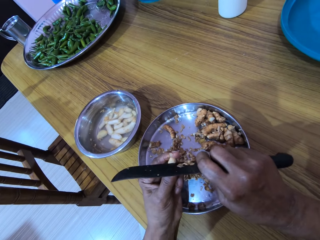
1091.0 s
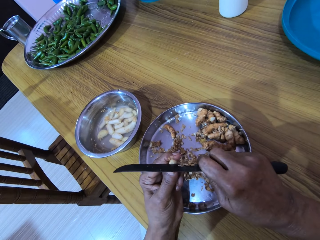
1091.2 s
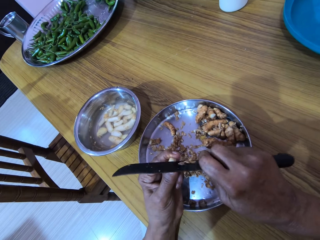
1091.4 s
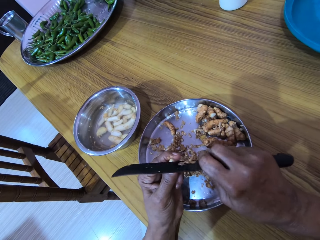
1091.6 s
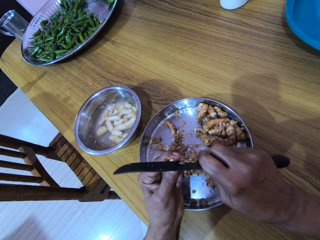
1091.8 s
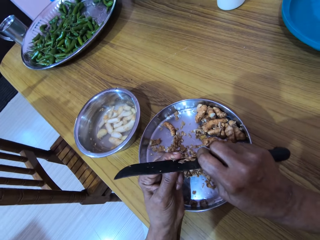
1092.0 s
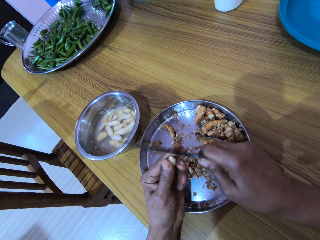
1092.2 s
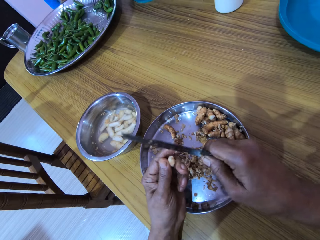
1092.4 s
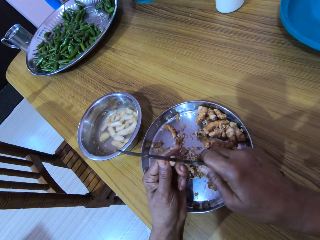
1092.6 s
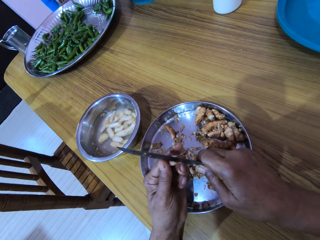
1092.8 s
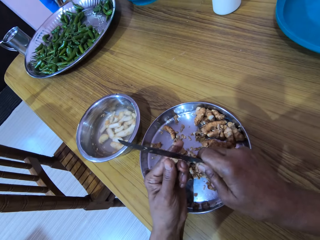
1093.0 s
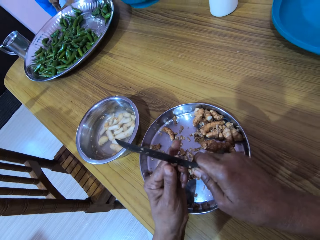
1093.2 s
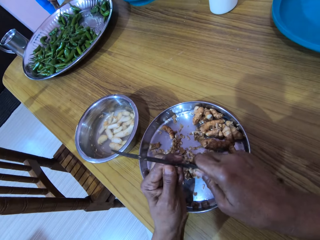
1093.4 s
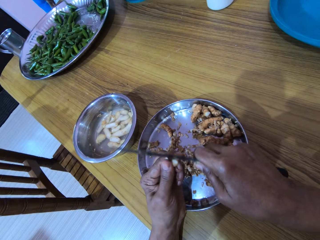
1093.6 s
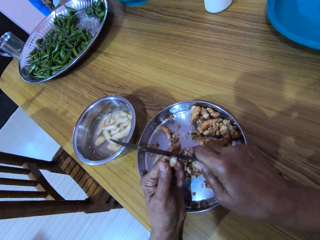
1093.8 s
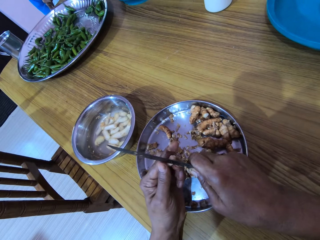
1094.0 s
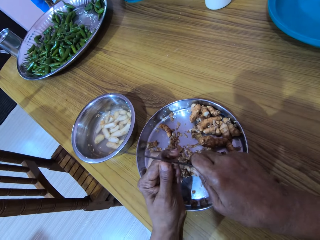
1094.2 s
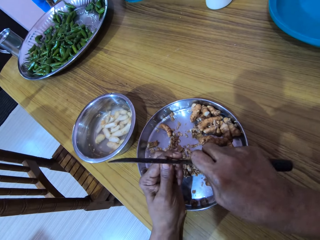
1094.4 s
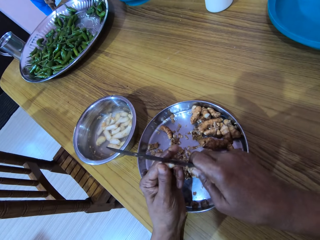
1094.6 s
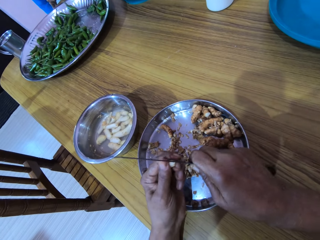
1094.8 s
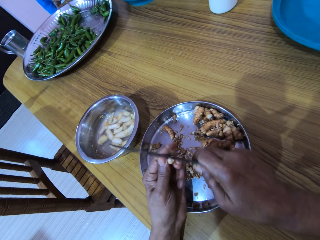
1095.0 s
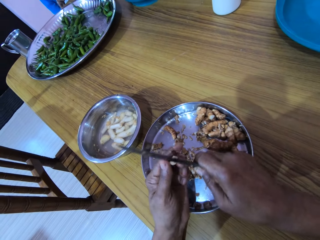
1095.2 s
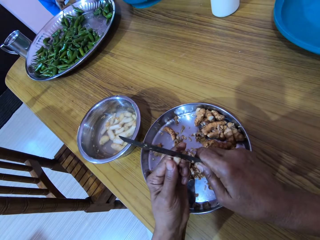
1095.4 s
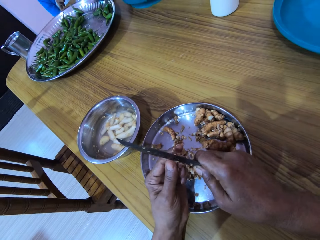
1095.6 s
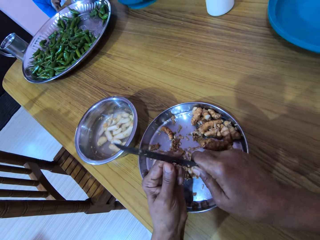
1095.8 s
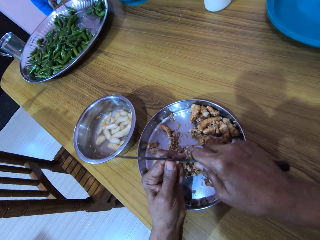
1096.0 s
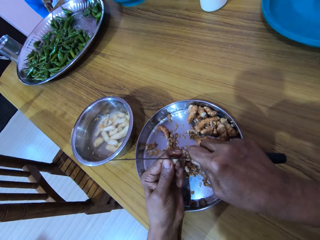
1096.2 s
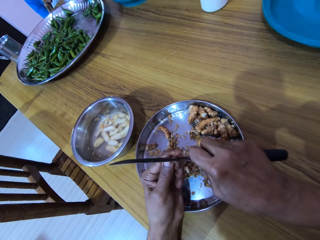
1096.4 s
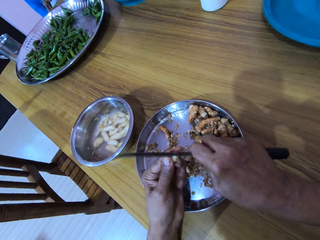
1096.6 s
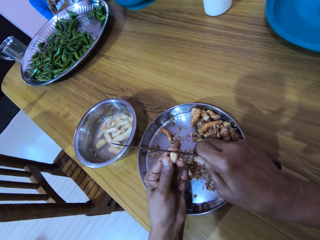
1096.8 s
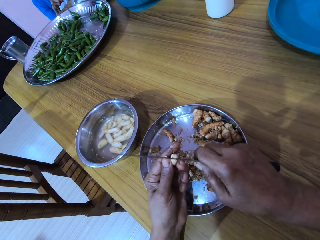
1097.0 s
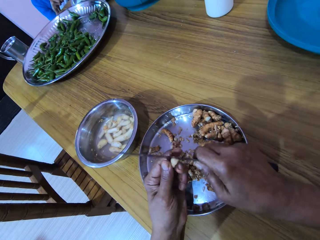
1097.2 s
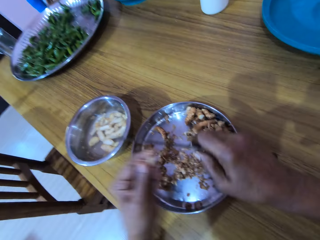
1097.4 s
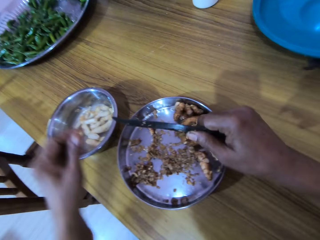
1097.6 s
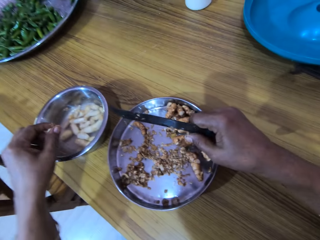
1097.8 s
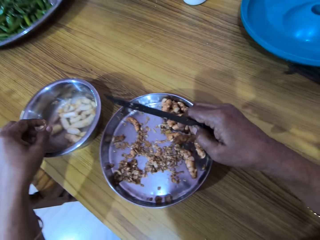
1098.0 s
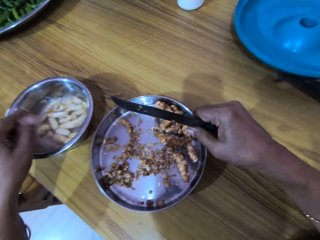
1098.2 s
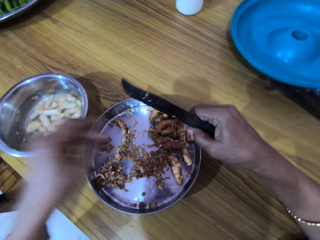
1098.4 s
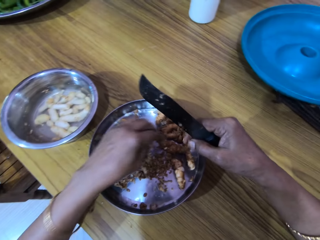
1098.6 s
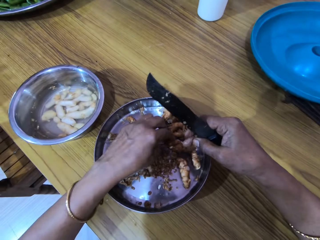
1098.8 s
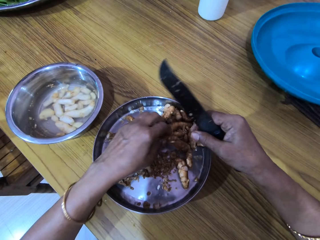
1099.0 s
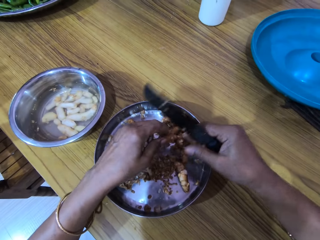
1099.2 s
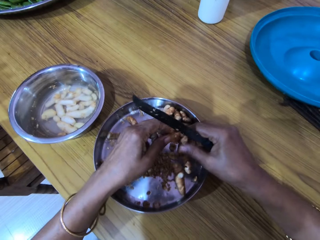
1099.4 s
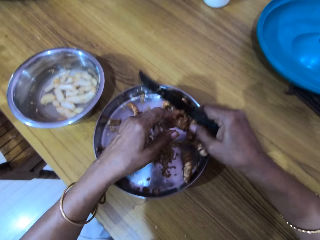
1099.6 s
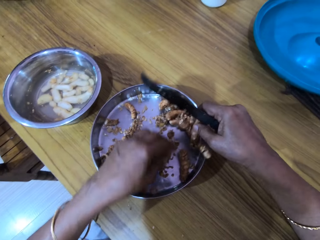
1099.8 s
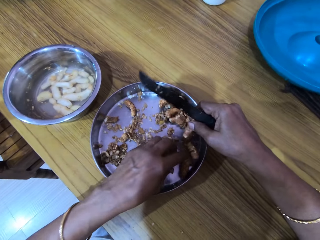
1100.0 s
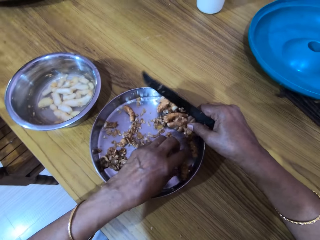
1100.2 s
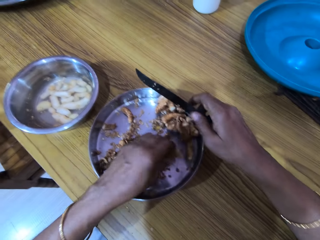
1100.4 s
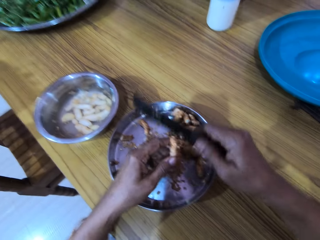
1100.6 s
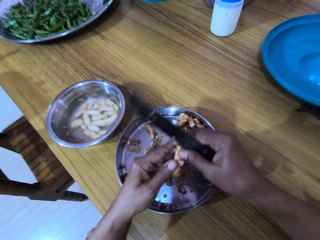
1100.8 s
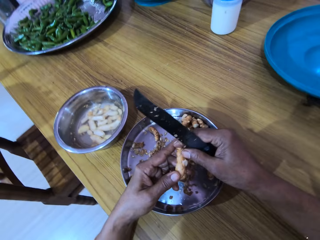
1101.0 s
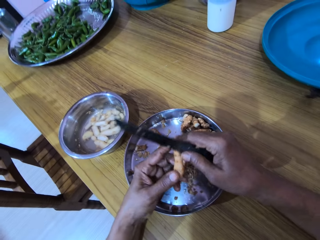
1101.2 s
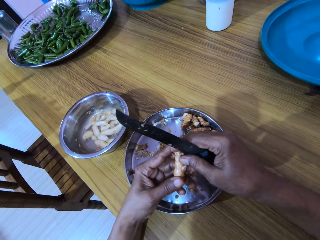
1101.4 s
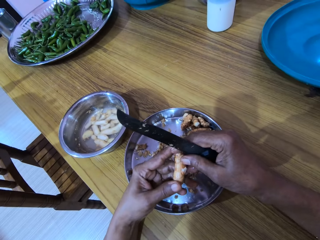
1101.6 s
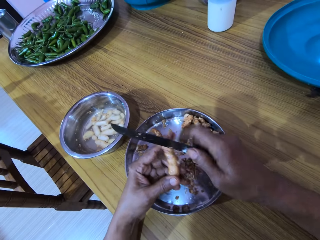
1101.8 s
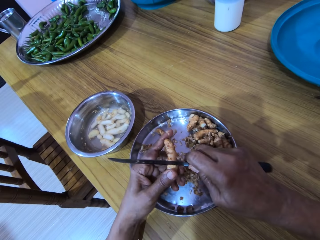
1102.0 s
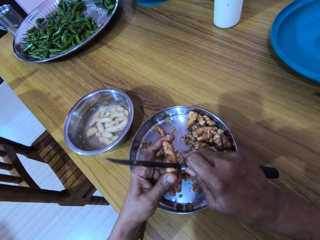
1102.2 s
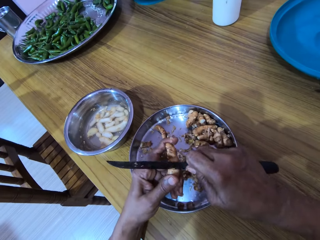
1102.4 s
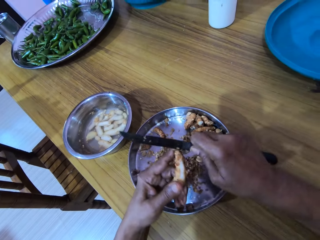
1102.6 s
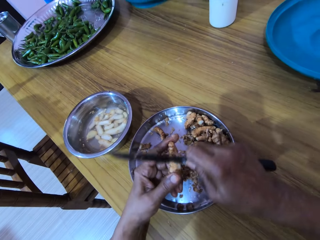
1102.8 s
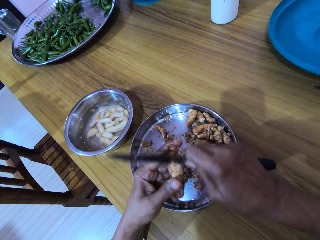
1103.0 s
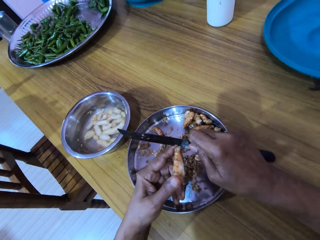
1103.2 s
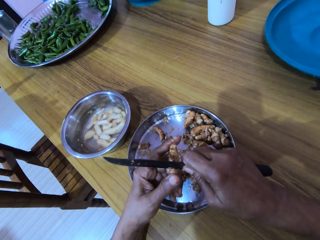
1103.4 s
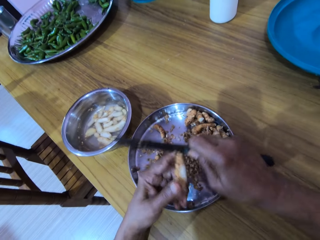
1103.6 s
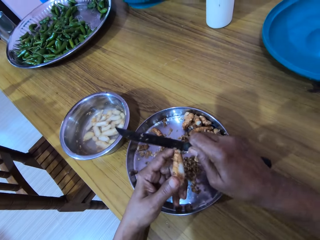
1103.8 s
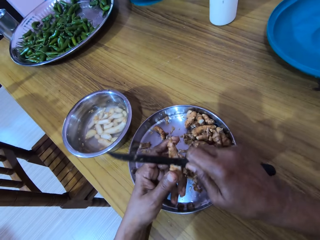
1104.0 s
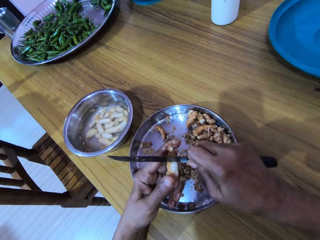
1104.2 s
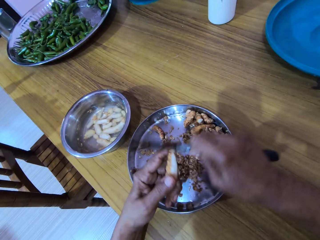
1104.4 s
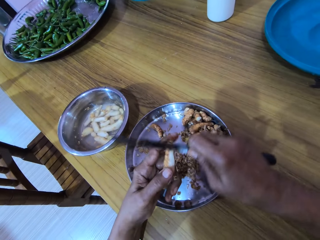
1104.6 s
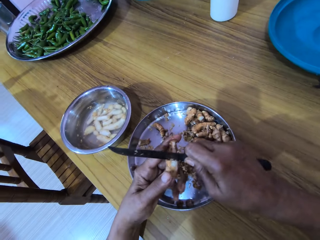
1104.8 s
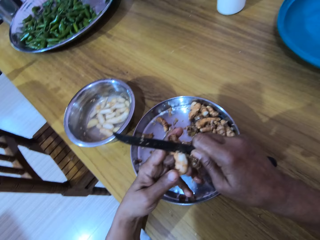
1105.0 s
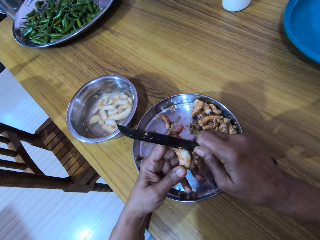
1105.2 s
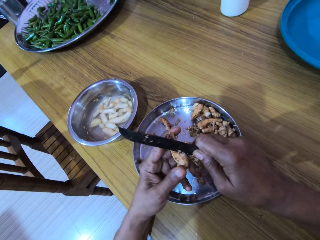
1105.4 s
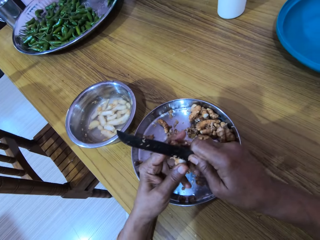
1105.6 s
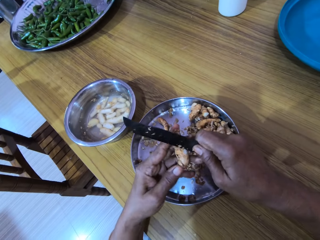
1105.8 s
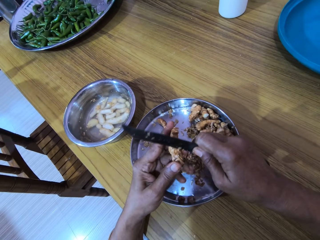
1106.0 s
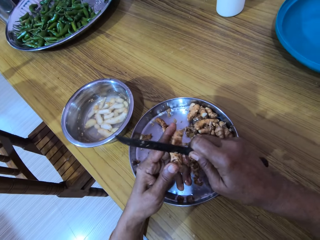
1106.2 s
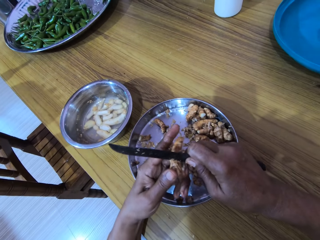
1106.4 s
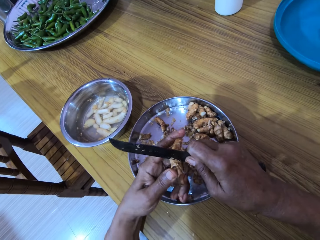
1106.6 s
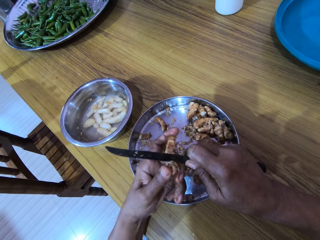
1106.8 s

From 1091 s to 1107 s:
The camera wearer drops the ginger bulb in her left hand in a bowl of water on a table. She picks a ginger bulb from a tray on the table. She passes the ginger bulb in her left hand to her right hand. She drops the ginger bulb in her right hand on the tray on the table. She picks the ginger bulb from the tray with her left hand. She peels the ginger bulb in her left hand with the knife in her right hand.

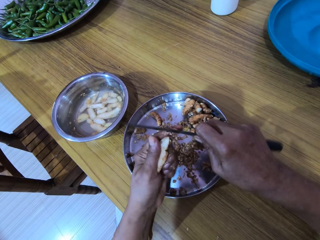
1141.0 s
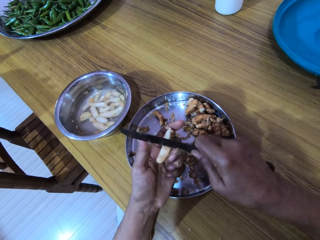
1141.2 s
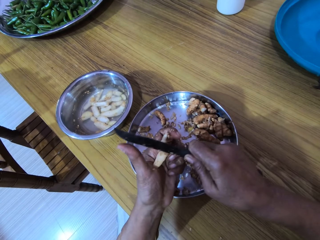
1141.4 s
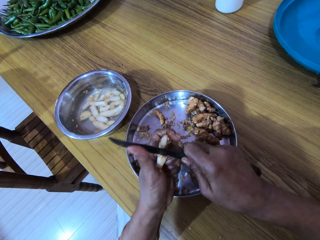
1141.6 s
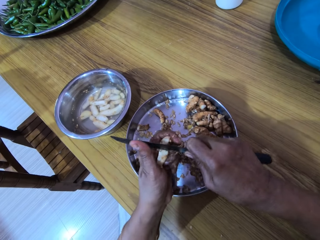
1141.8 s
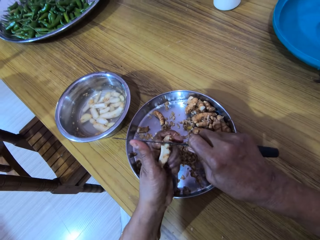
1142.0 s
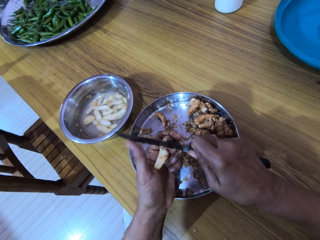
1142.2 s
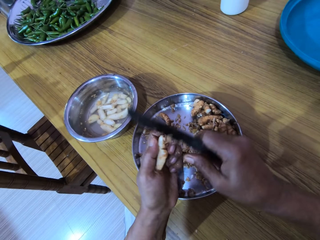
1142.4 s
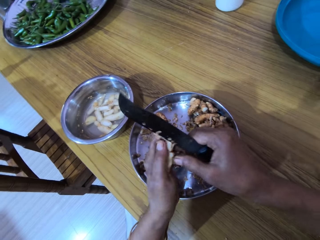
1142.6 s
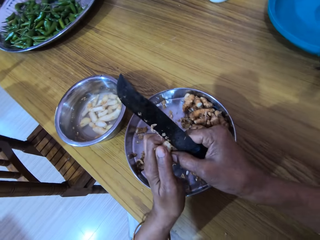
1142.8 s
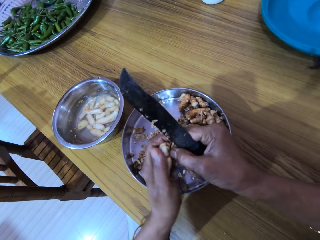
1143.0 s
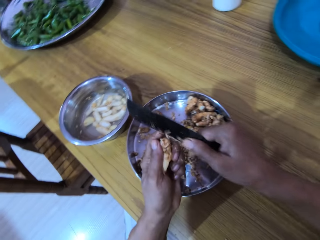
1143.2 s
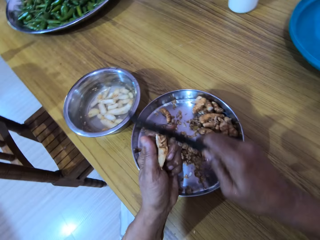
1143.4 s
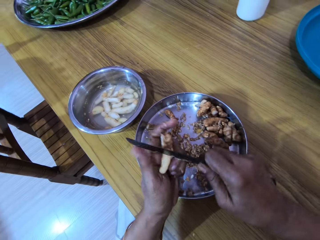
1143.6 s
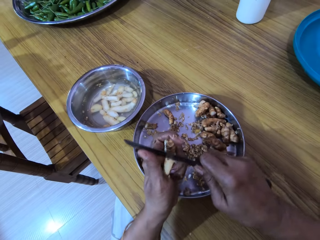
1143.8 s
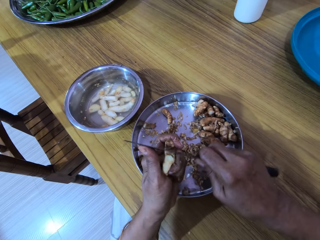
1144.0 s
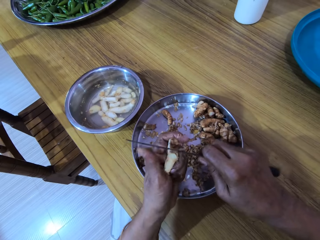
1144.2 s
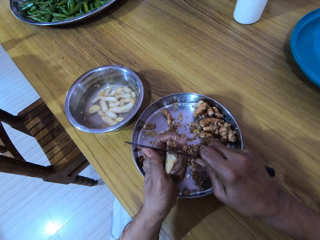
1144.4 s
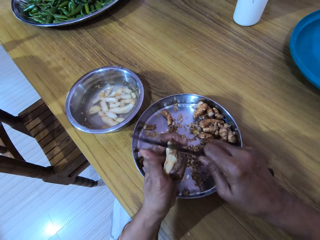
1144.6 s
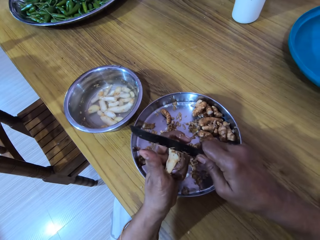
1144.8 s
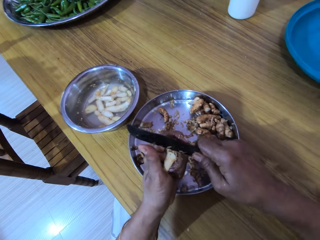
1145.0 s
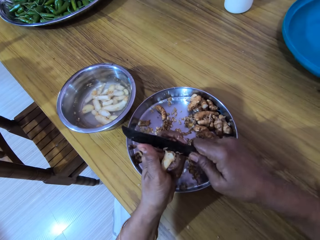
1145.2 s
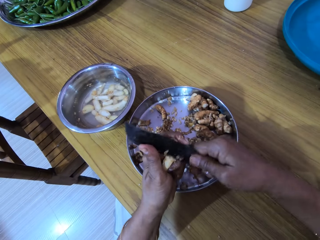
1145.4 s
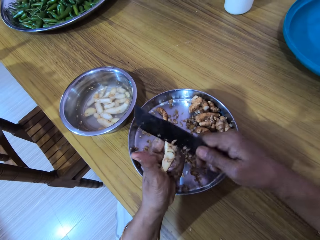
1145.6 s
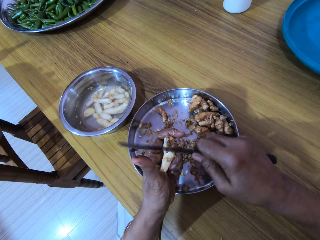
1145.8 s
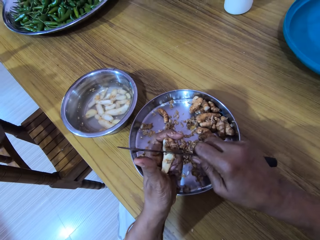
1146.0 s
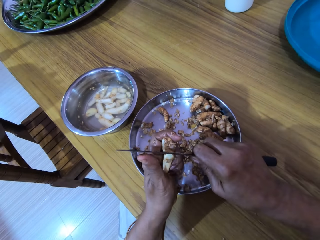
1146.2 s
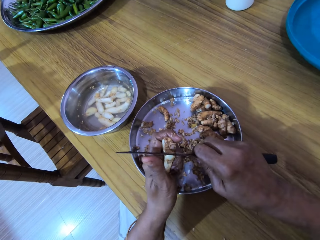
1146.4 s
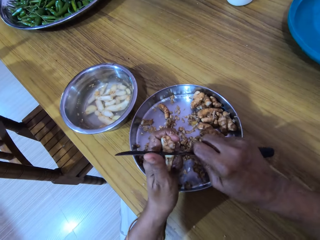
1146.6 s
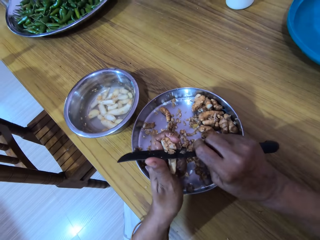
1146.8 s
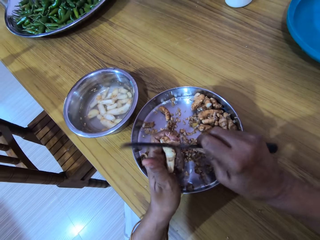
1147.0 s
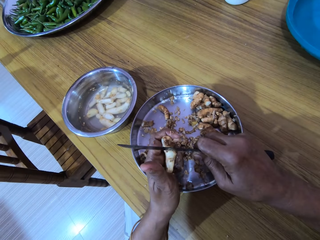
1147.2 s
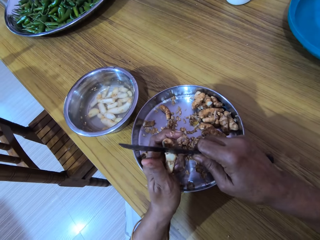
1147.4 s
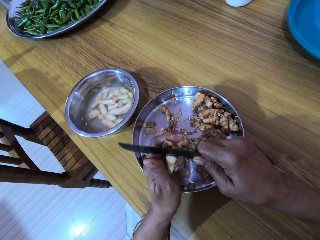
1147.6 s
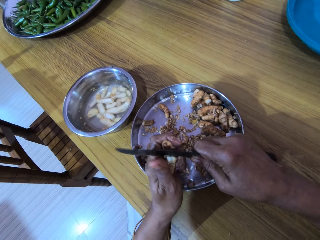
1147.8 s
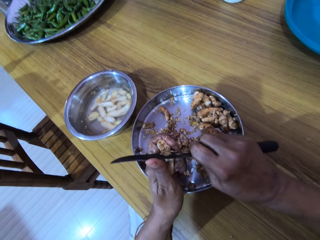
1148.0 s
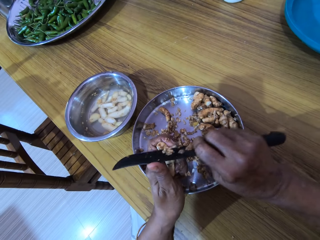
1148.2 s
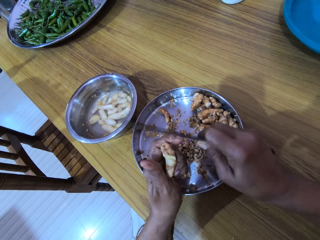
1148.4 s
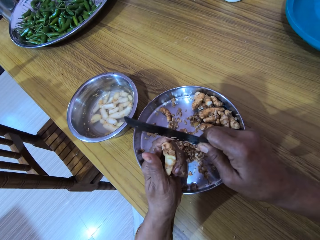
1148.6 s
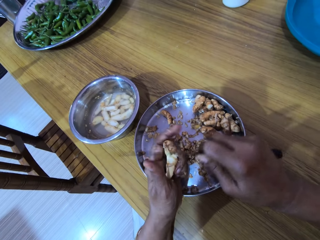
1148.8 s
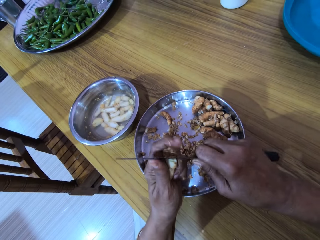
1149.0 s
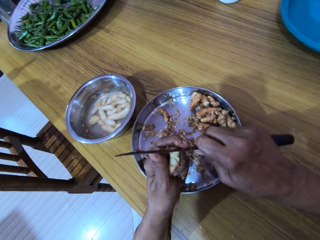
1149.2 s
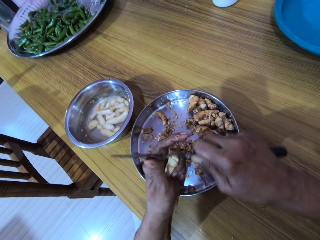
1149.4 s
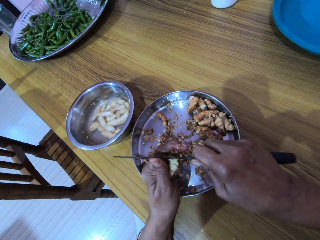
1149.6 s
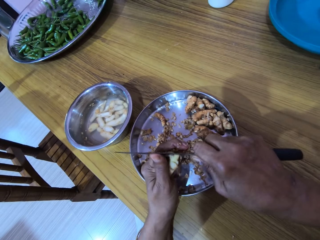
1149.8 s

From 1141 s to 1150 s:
The camera wearer peels the ginger bulb in her left hand with her right hand. She peels the ginger bulb in her left hand with the knife in her right hand.
